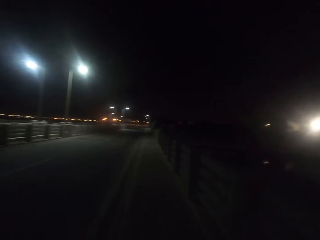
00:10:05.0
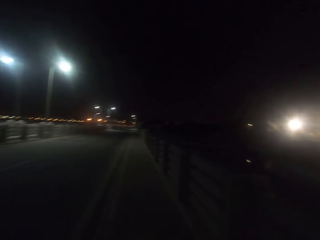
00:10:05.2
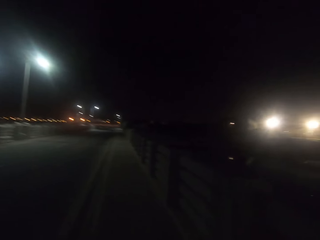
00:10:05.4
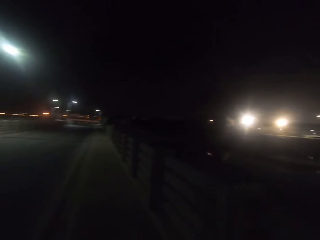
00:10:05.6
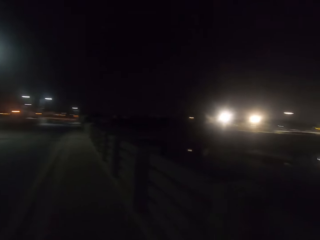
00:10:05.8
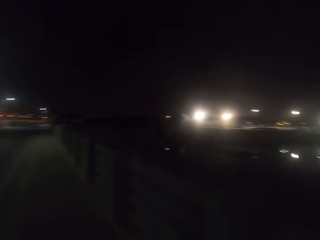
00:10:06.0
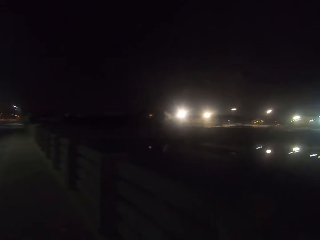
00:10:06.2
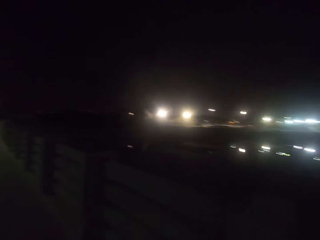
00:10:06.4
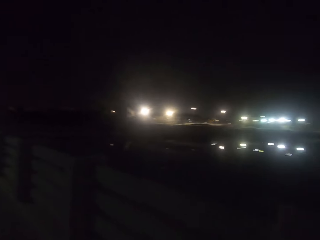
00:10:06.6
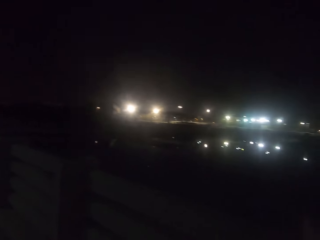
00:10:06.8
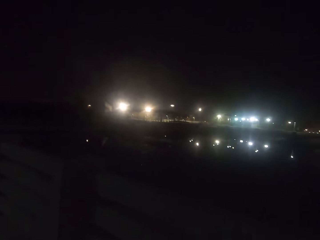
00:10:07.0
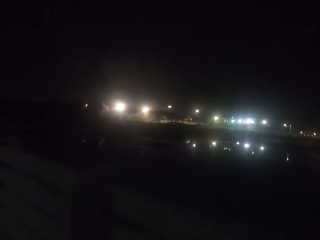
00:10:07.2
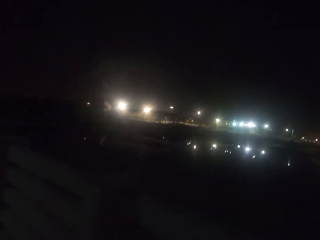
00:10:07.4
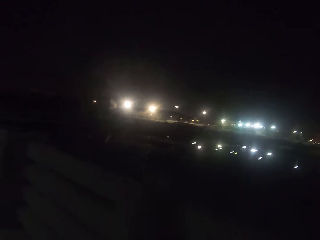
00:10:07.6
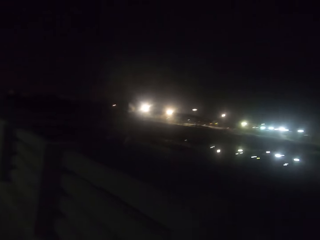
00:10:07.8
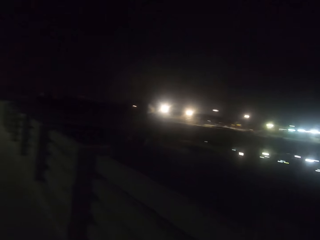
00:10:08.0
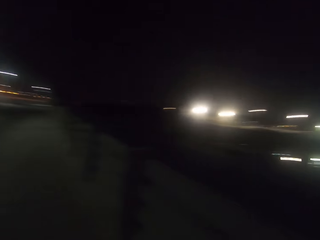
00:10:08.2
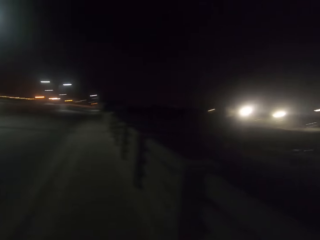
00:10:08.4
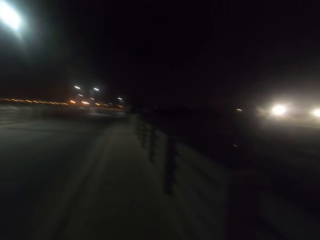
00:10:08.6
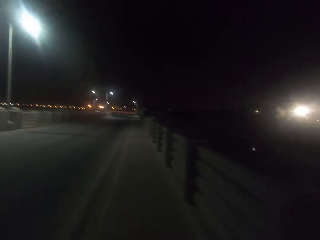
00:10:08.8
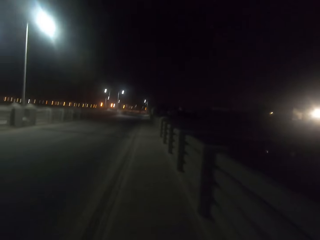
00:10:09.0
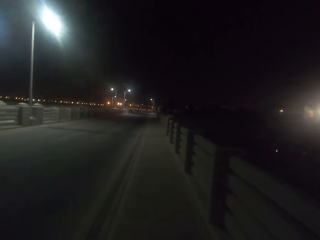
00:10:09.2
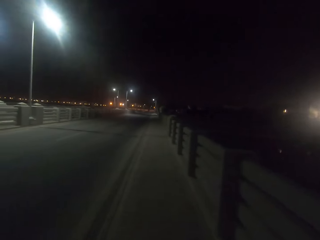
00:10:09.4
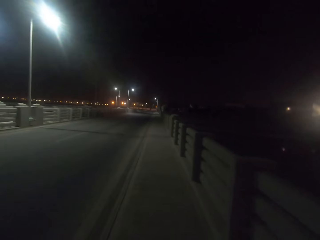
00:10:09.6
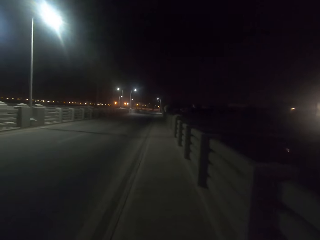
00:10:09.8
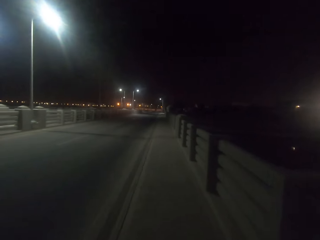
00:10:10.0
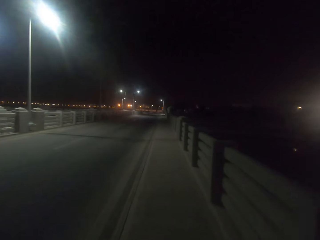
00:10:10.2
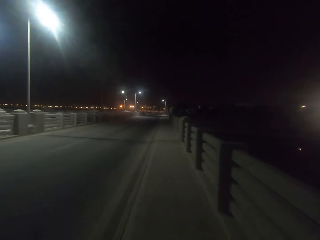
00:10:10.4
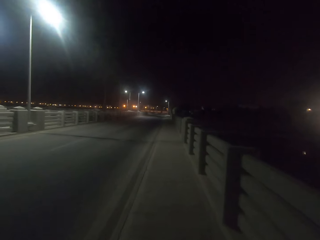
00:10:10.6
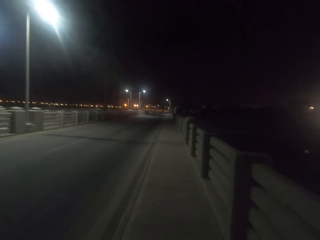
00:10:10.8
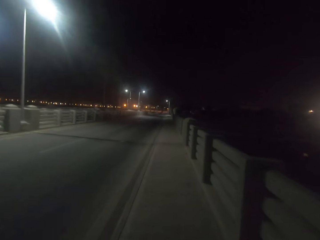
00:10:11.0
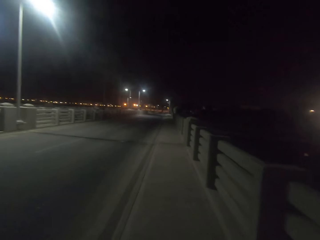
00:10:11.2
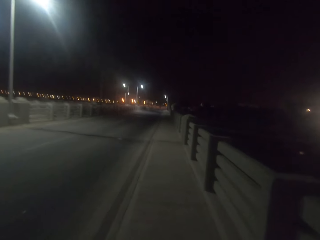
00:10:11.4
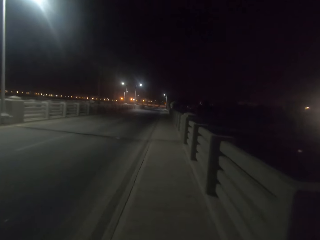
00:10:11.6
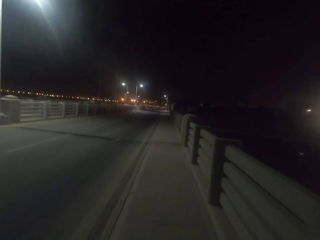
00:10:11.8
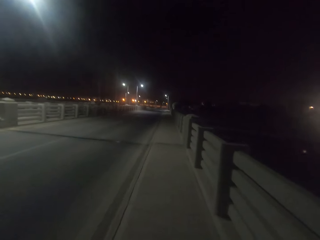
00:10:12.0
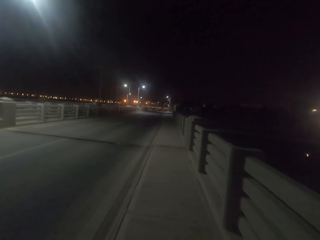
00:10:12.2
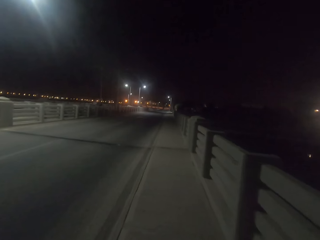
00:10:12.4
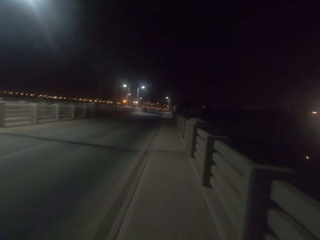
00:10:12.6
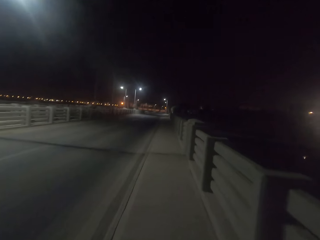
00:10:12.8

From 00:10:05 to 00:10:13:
The camera wearer looks at the other side of the road. They walk along the road.

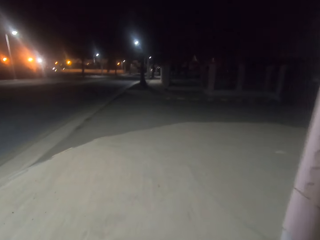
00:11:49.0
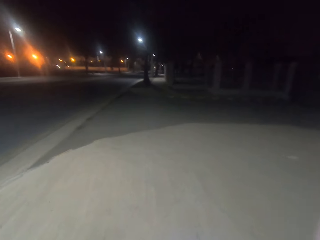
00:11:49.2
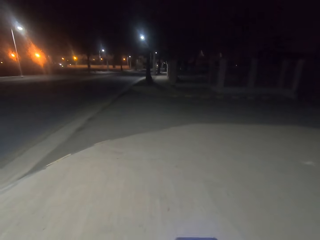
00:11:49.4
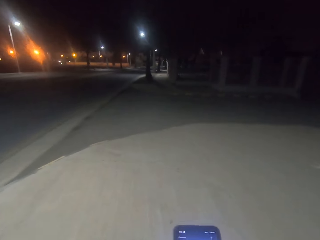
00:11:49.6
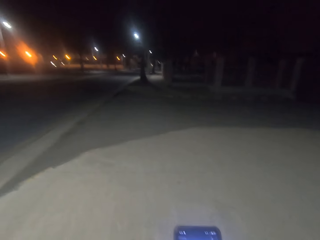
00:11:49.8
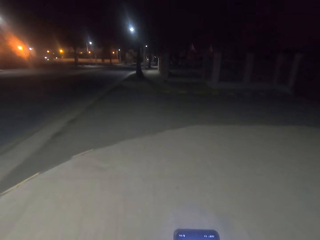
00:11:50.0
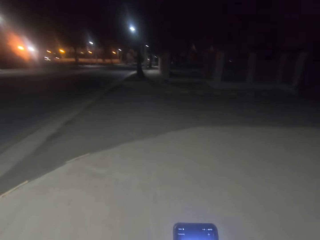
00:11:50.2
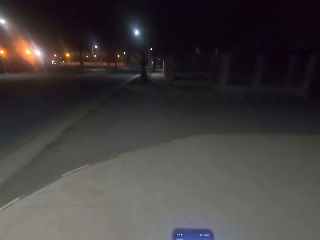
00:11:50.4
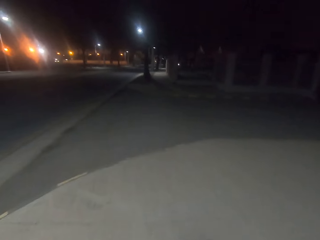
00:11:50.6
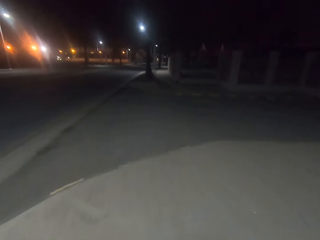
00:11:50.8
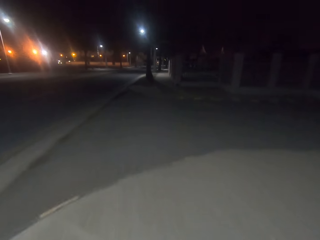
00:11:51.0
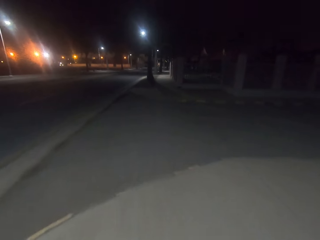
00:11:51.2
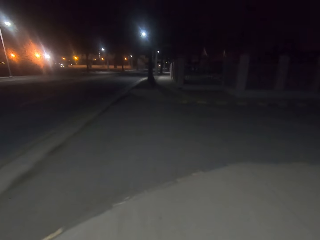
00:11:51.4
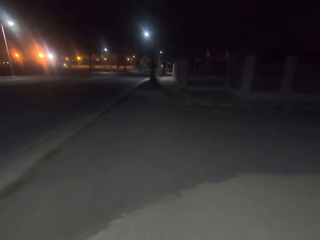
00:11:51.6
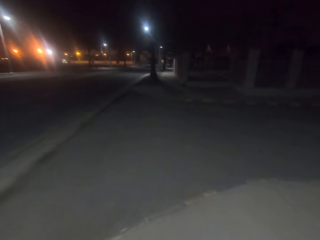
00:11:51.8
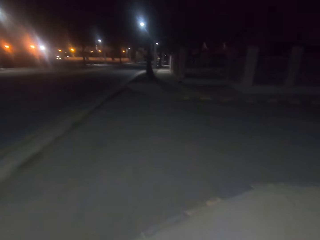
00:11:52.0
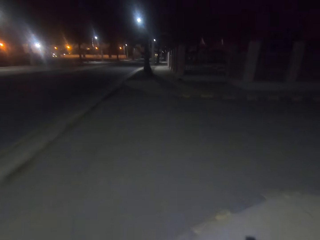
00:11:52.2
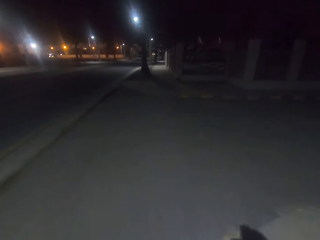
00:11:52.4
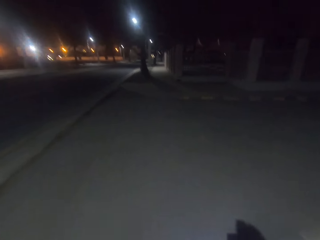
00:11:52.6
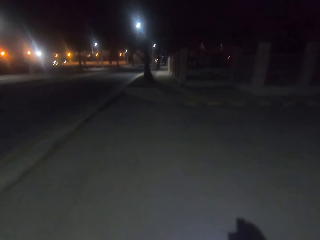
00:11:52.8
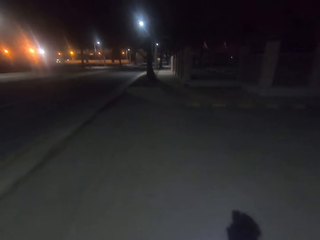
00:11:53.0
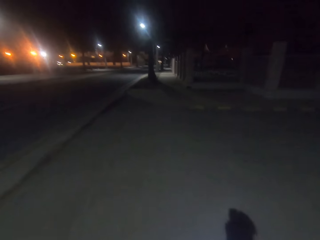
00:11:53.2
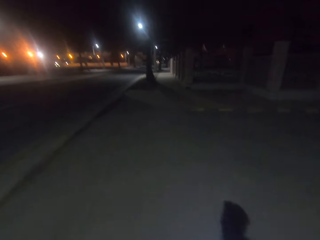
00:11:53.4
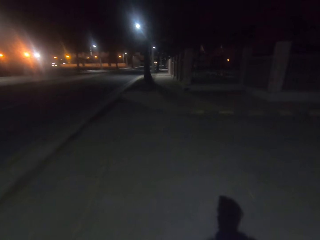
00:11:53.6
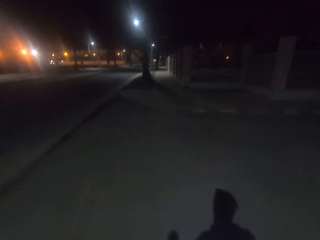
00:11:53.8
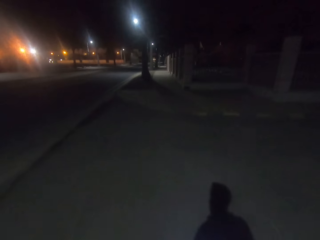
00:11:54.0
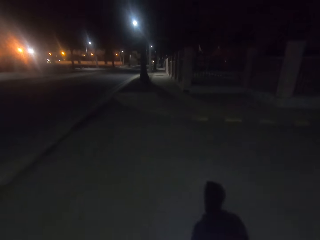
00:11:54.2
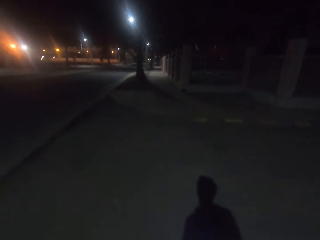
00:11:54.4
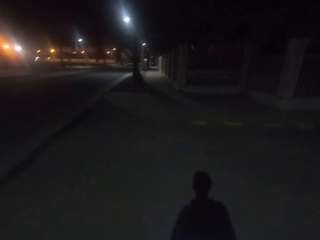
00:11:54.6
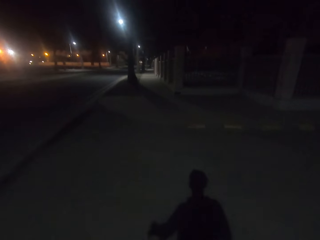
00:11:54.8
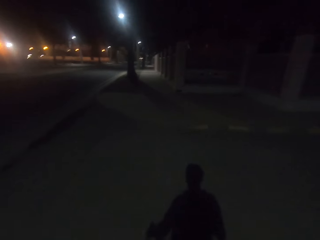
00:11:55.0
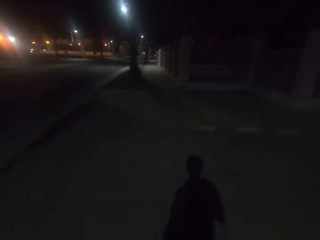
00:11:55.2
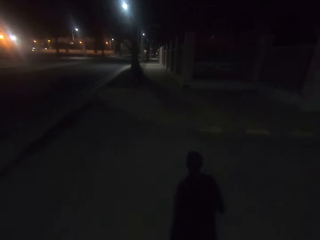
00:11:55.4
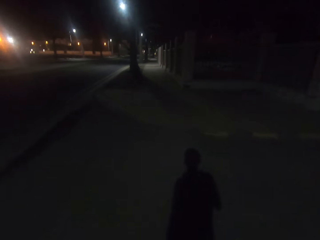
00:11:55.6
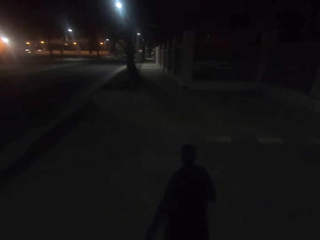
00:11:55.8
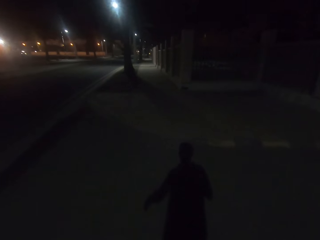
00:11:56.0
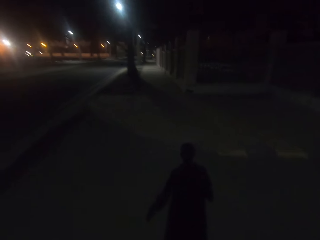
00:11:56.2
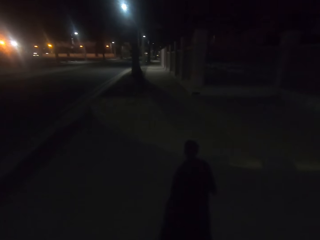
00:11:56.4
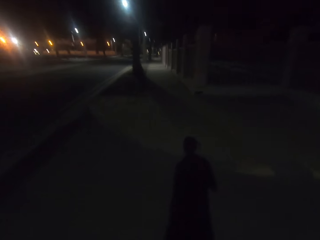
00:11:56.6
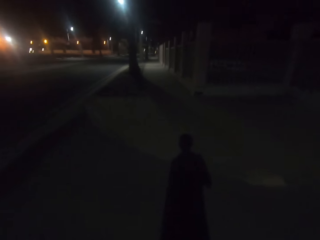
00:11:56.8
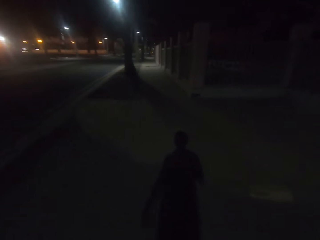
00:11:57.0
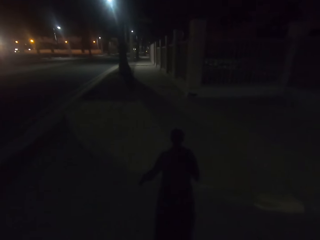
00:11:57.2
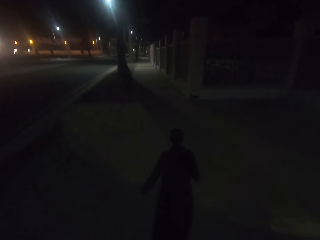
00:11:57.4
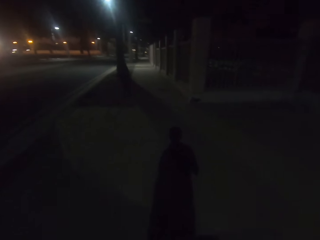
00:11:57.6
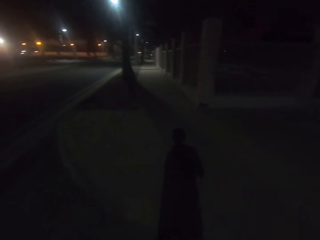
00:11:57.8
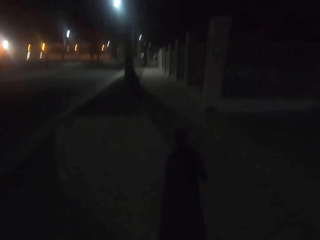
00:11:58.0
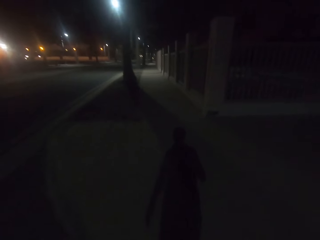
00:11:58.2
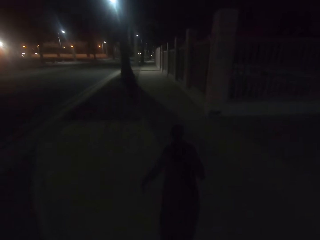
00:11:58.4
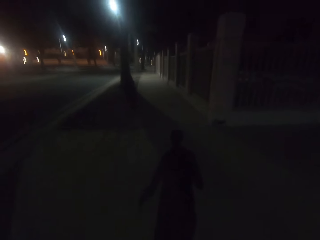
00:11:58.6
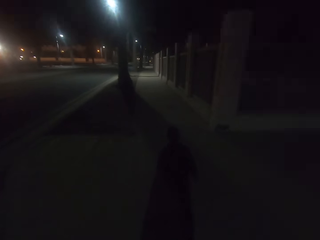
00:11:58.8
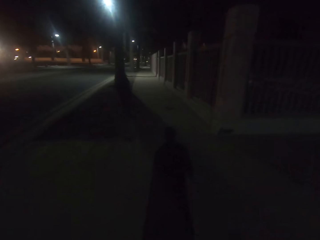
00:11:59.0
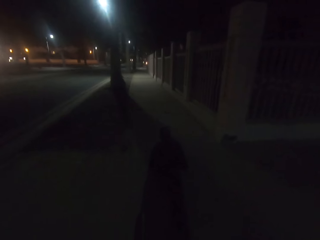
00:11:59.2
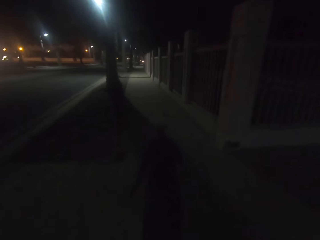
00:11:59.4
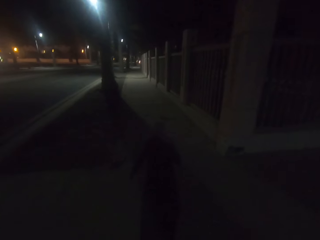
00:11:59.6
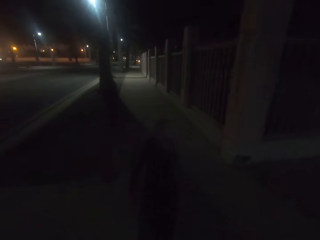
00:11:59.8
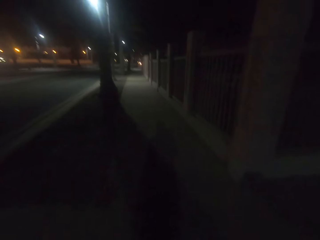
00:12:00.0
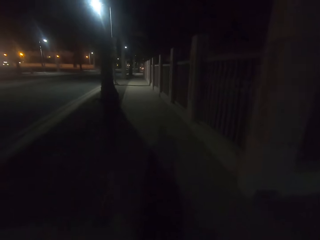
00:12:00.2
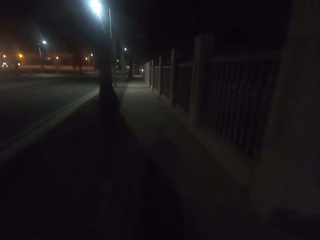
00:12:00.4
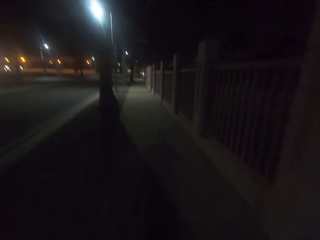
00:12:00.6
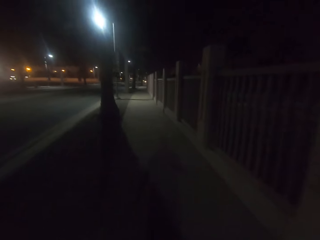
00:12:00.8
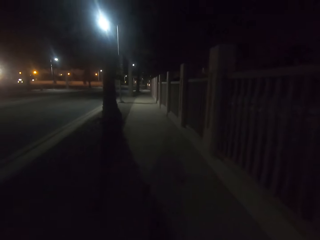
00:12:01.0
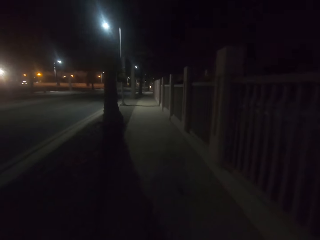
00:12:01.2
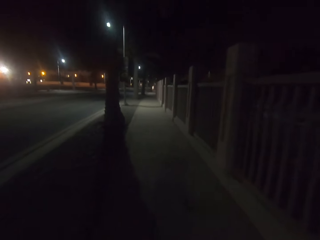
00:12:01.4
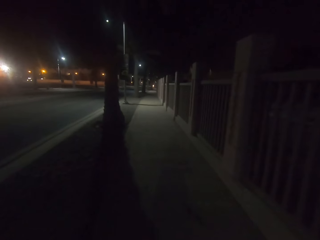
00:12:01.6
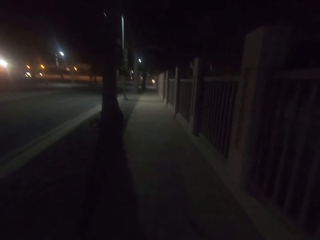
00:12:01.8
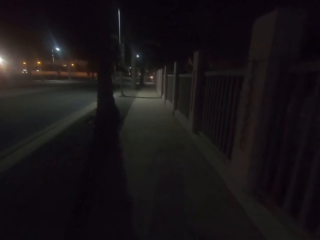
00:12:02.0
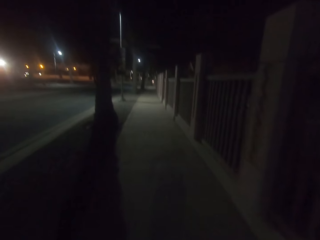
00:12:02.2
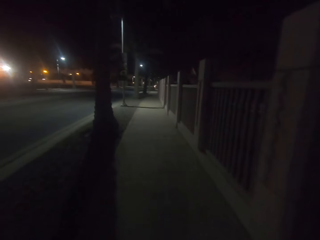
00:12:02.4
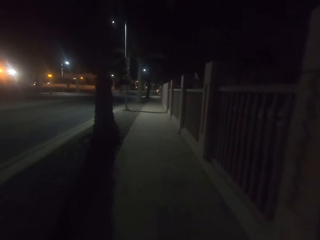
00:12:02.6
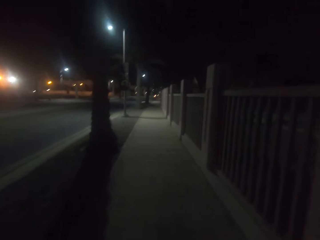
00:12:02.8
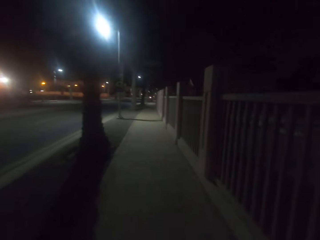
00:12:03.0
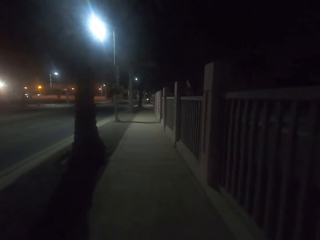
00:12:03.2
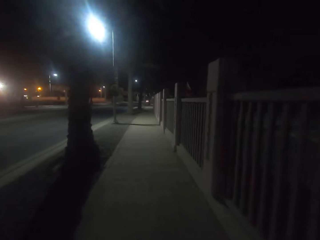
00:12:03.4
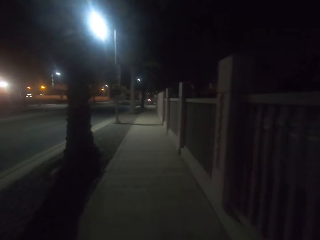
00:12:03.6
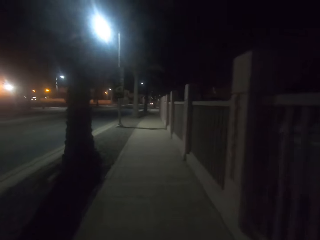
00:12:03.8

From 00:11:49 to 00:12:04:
The camera wearer crosses the road. They walk along the road.
